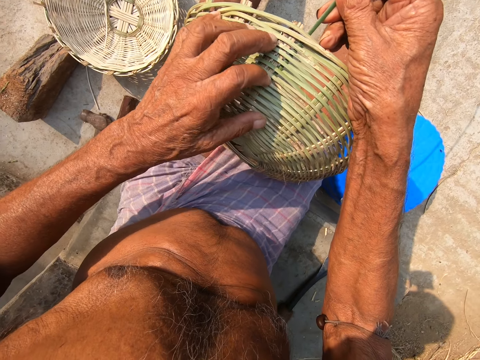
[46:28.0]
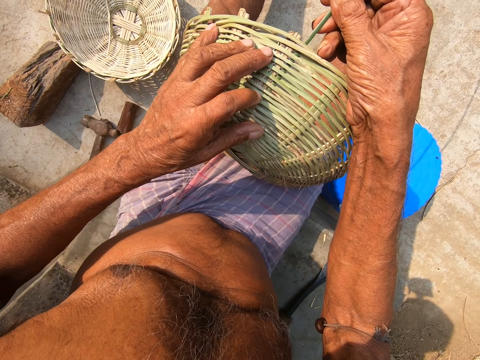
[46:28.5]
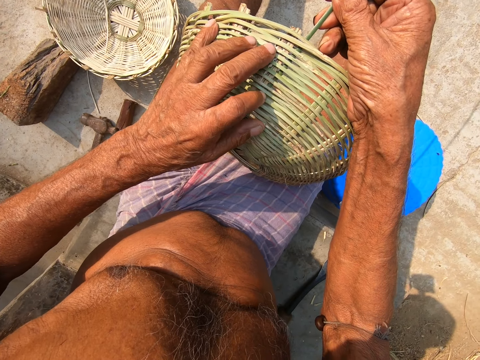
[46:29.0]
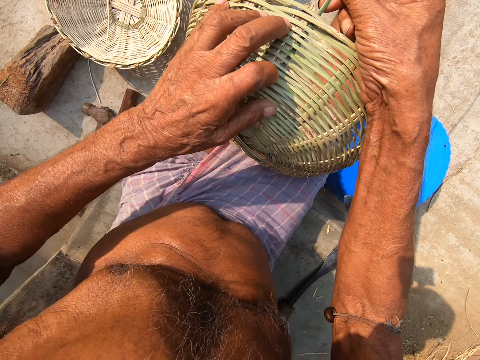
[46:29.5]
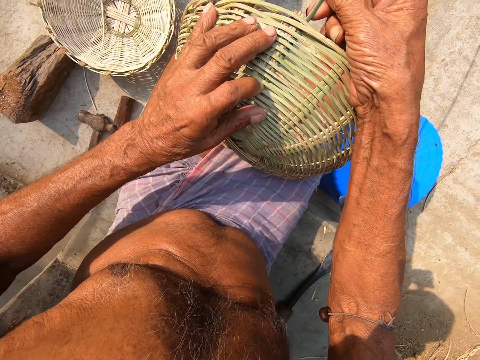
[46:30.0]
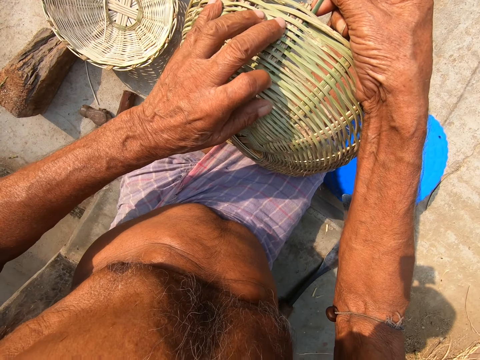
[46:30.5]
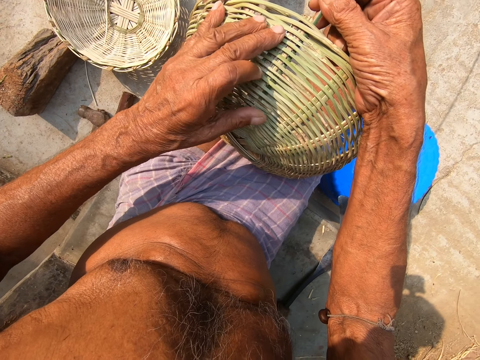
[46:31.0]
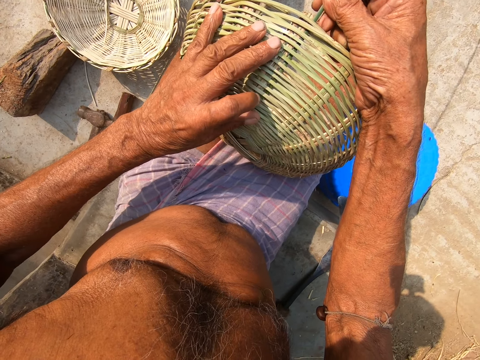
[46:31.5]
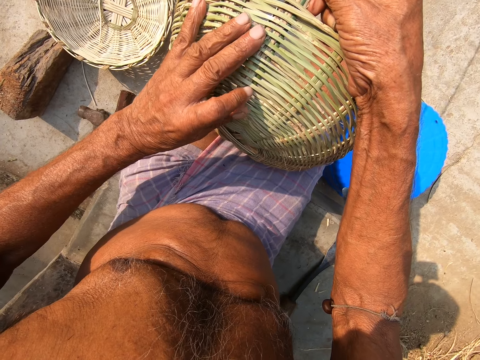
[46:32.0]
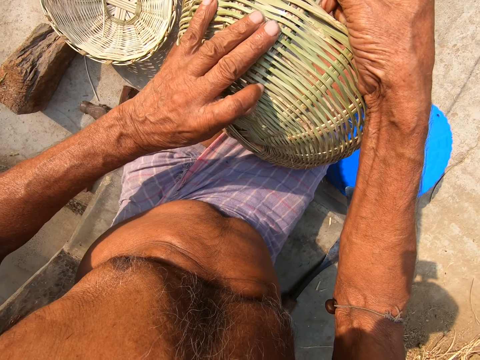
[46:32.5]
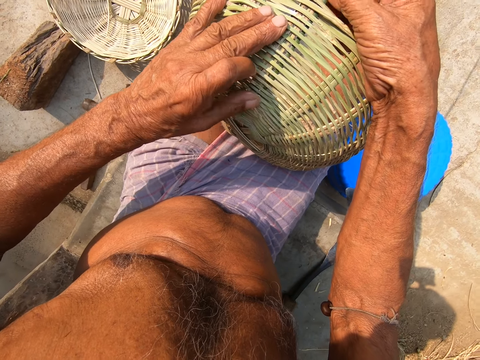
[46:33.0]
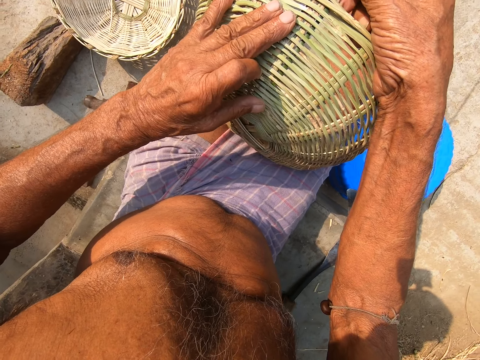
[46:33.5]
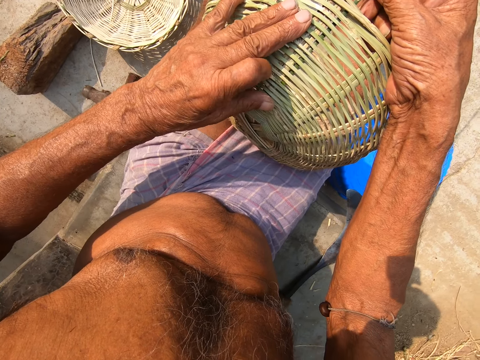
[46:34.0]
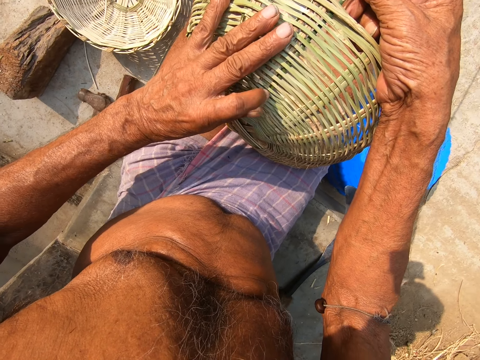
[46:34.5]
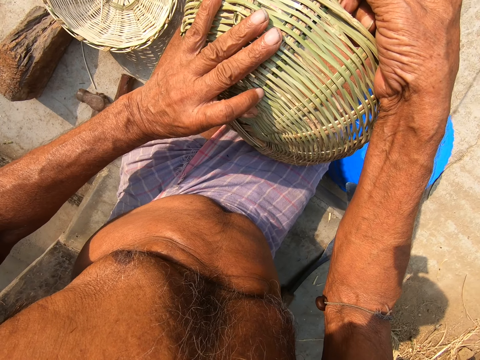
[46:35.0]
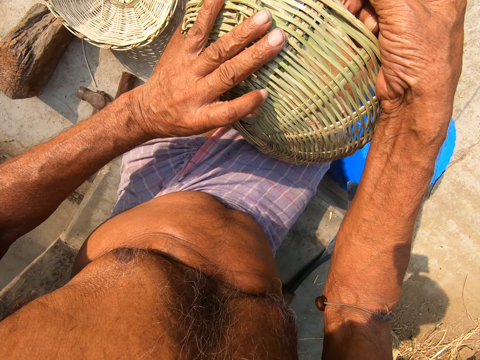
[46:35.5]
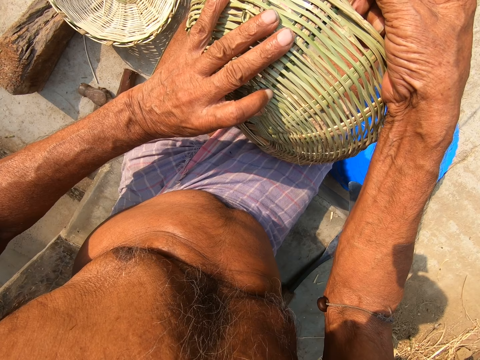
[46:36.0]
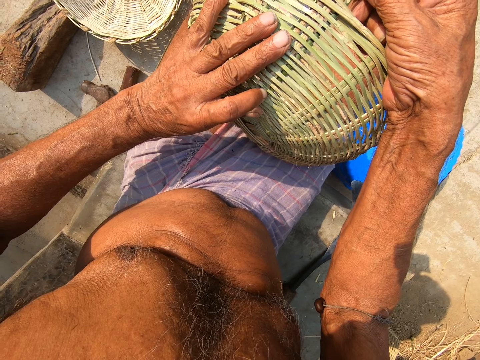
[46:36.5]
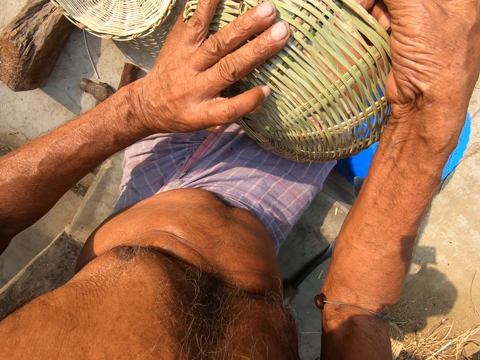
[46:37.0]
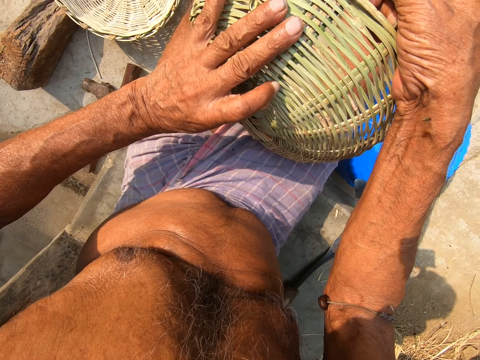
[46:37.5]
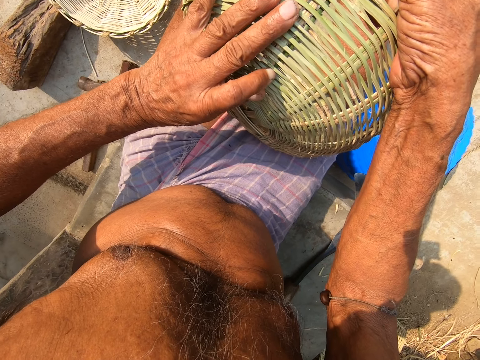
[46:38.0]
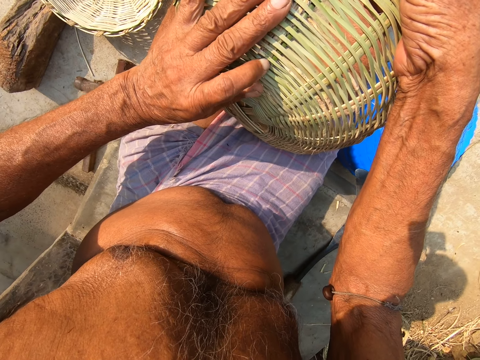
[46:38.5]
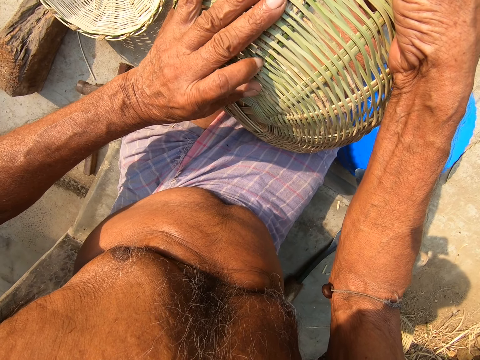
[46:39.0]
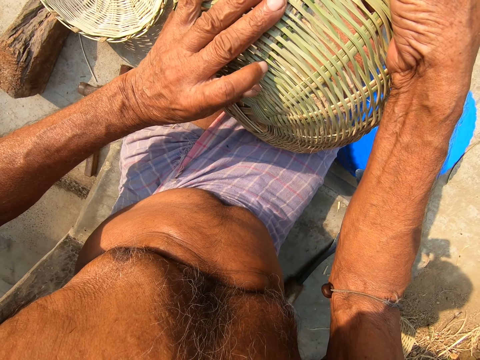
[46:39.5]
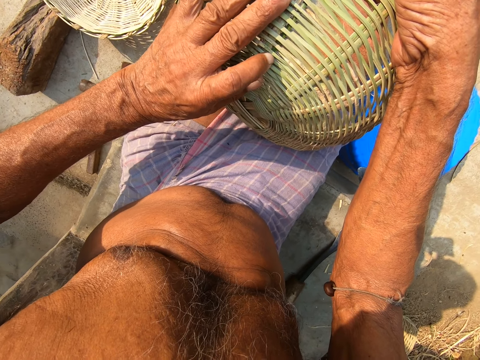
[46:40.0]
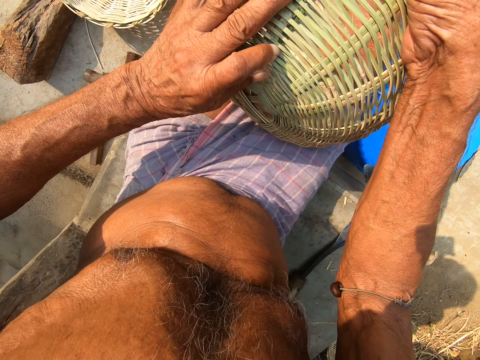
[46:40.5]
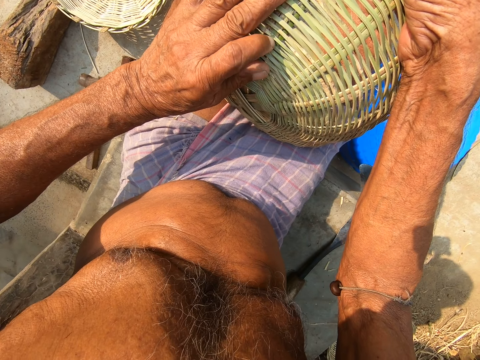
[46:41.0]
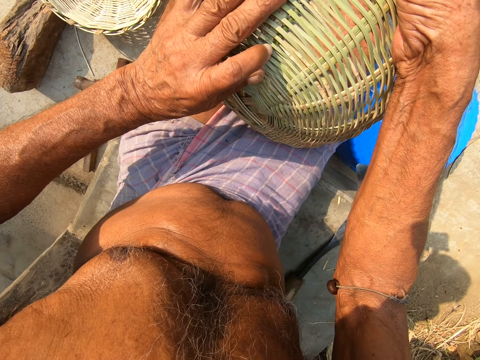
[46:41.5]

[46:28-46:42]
The camera wearer weaves a basket.

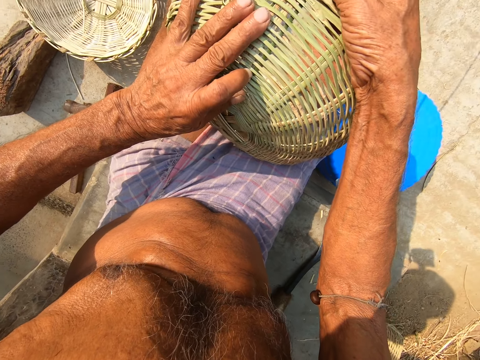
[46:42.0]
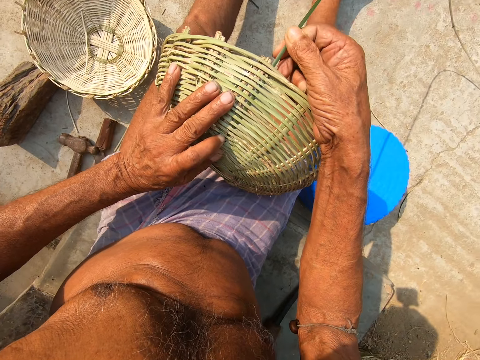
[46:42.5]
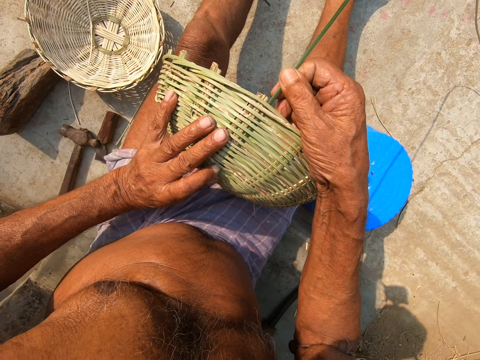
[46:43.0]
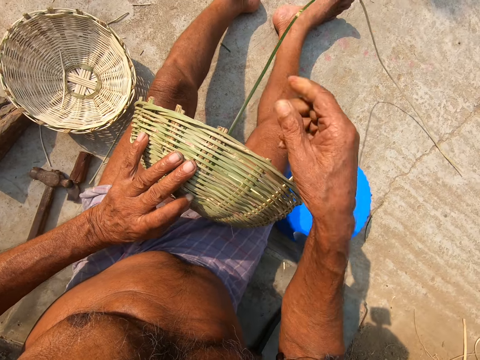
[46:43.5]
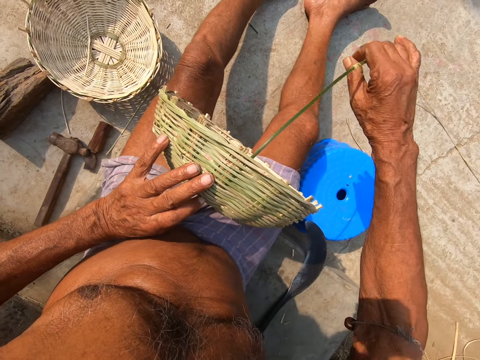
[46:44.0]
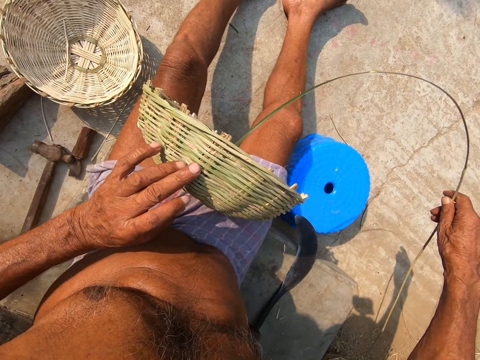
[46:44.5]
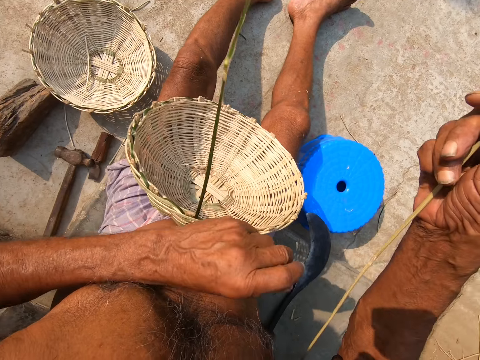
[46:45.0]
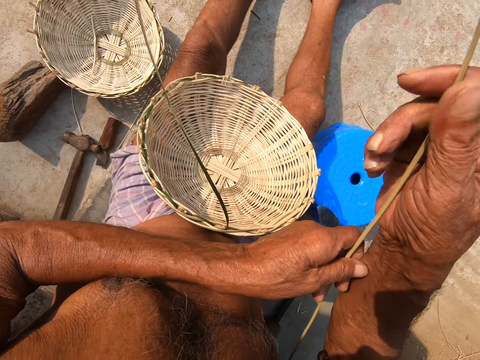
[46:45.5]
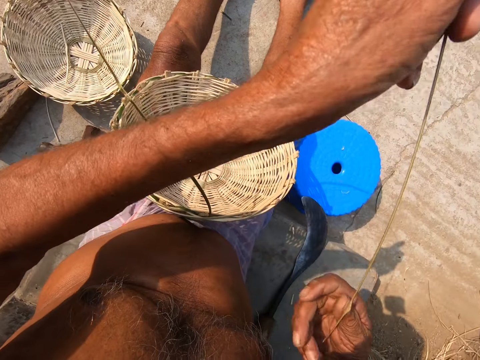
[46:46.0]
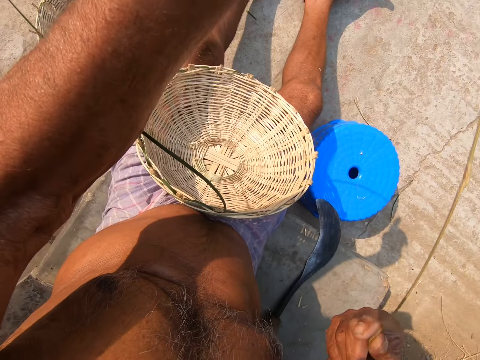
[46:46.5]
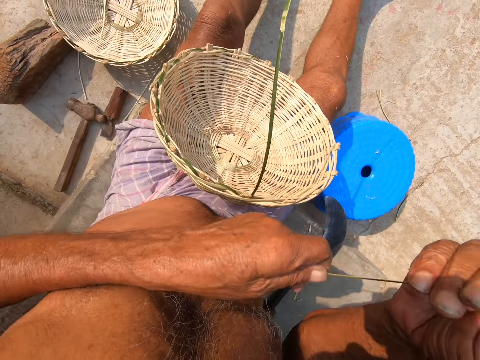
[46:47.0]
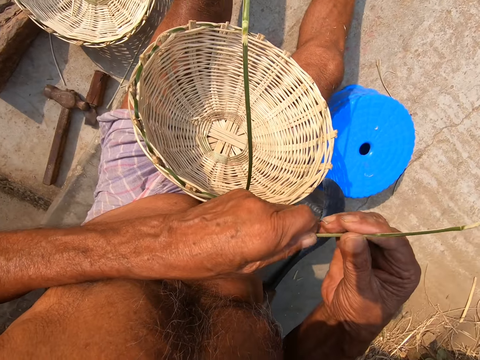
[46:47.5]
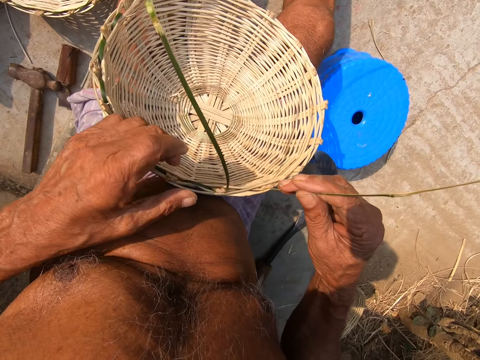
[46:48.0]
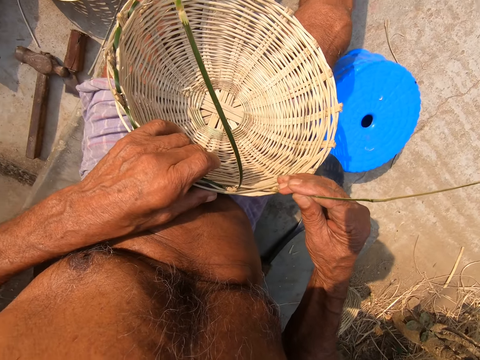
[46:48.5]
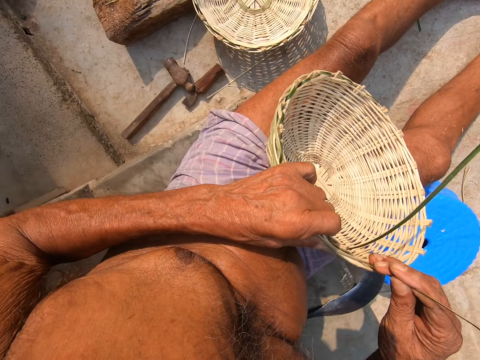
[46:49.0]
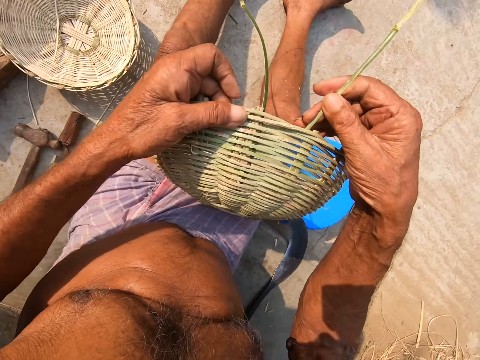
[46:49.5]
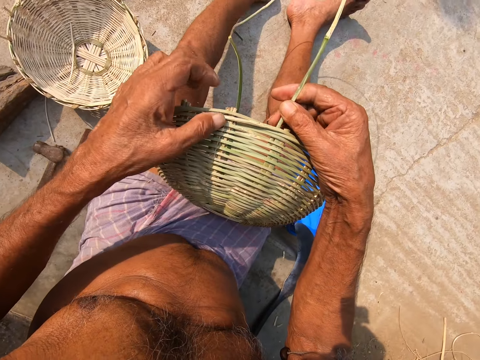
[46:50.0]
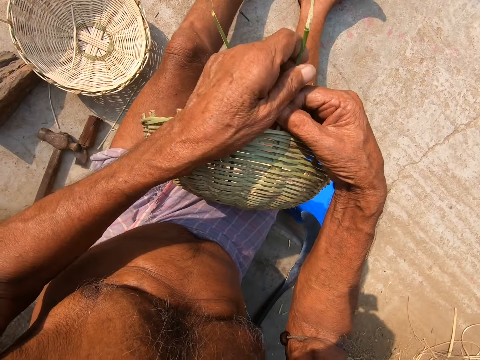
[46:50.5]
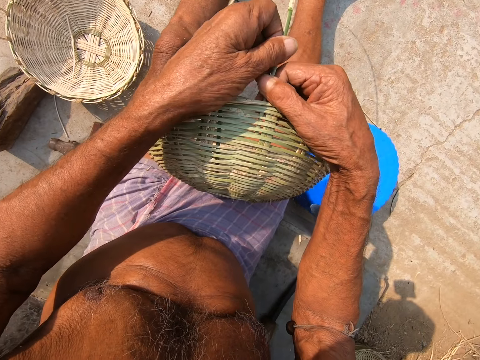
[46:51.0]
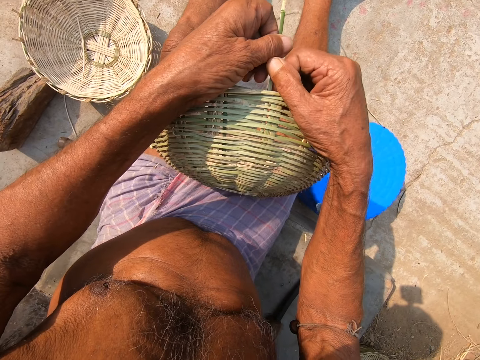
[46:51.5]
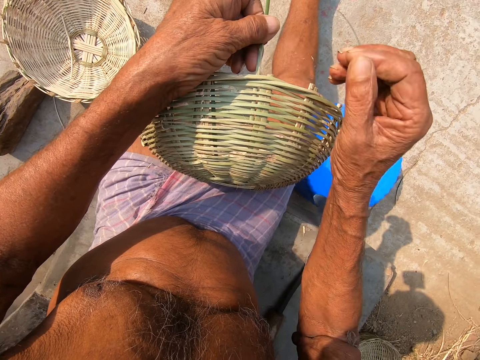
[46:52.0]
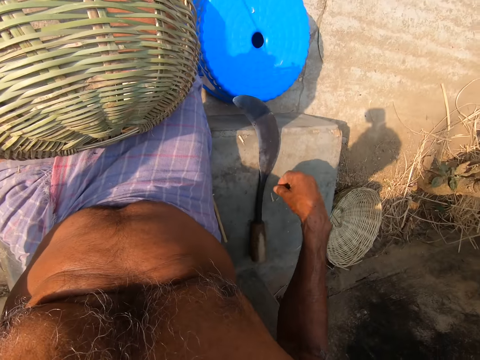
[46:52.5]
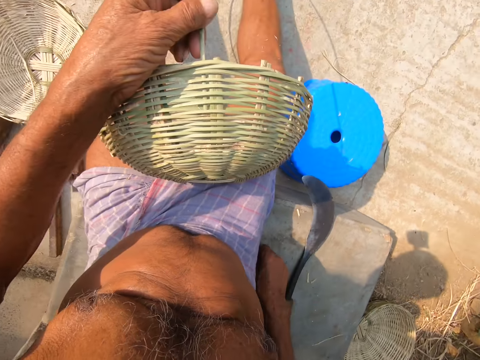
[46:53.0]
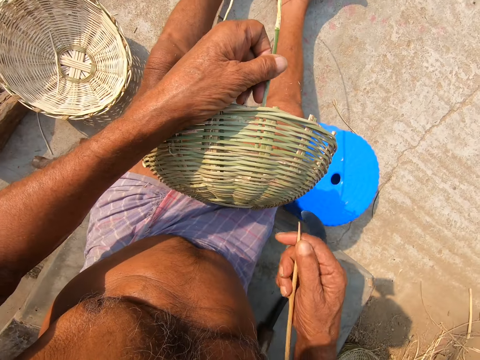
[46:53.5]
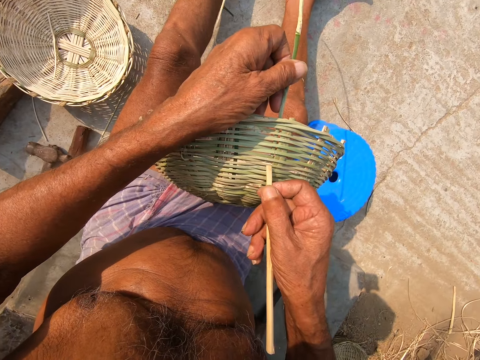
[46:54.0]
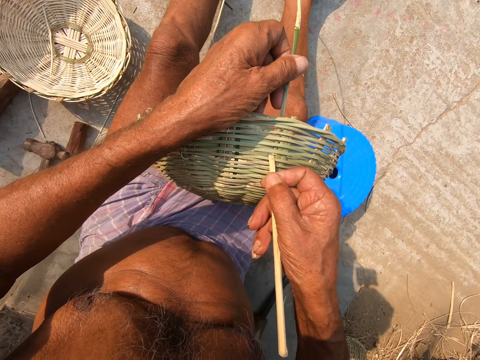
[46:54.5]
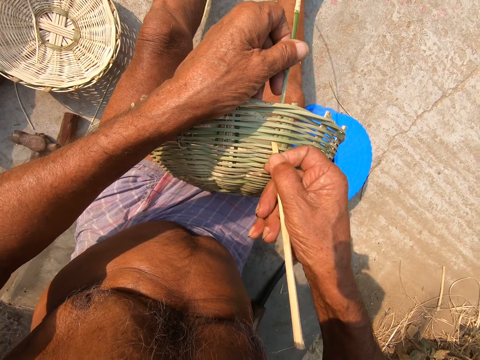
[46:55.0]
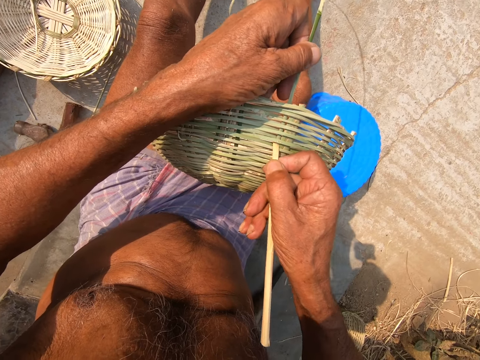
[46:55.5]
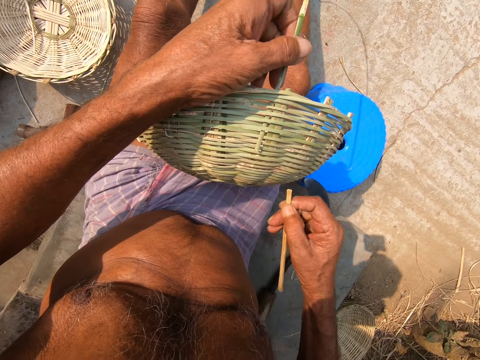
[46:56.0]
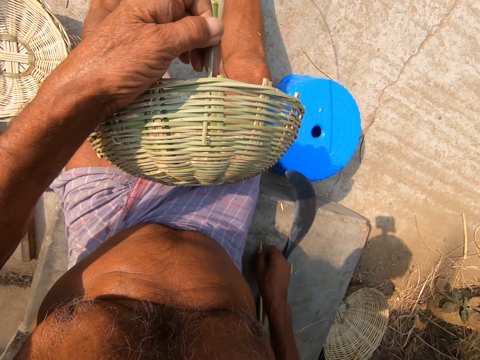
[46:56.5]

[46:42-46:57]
The camera wearer drops the basket on his lap with his left hand. He raises the bamboo strip with his left hand. He holds the bamboo strip with his right hand. He holds the bamboo strip with both hands. He holds the bamboo strip with his right hand. He holds the basket with his left hand. He folds a bamboo stick. He raises the basket from his lap with his left hand. He weaves the bamboo strip to the basket with his right hand. He weaves the bamboo strip to the basket with both hands. He picks the bamboo cane from the ground with his right hand. He weaves the bamboo strip to the basket with the bamboo cane in his right hand. He drops the bamboo stick.
